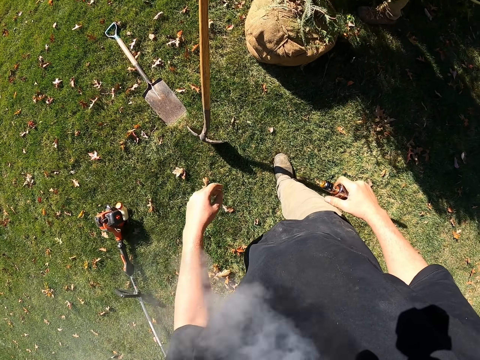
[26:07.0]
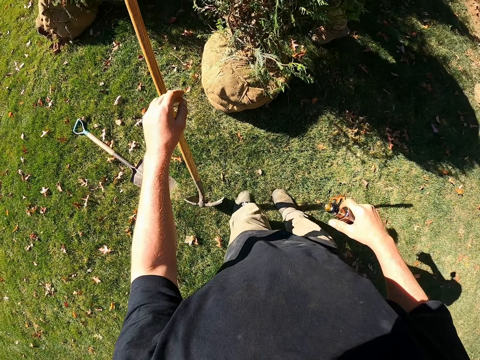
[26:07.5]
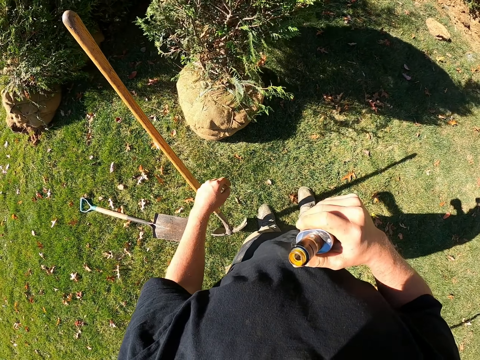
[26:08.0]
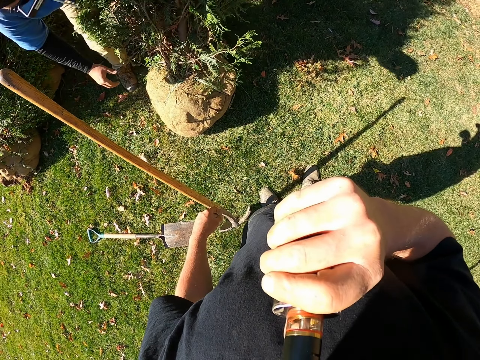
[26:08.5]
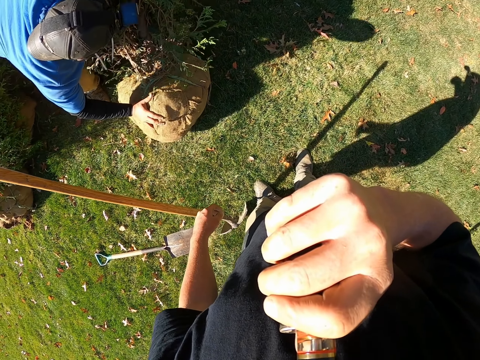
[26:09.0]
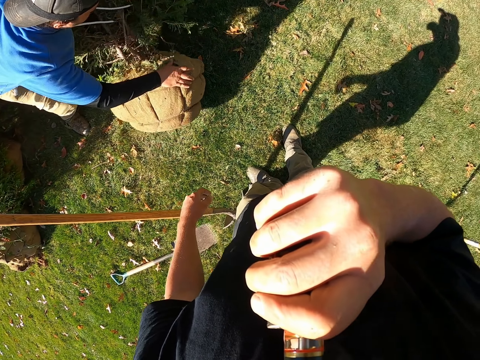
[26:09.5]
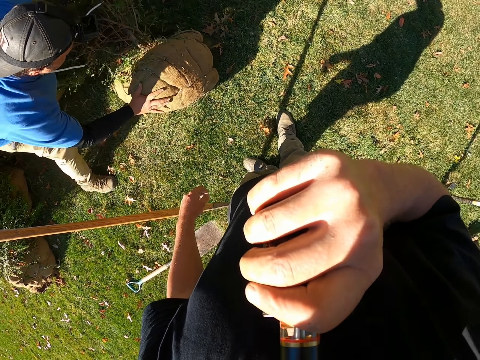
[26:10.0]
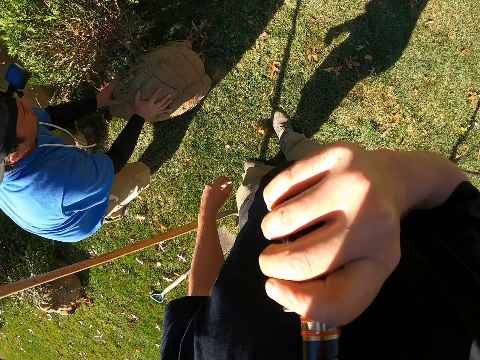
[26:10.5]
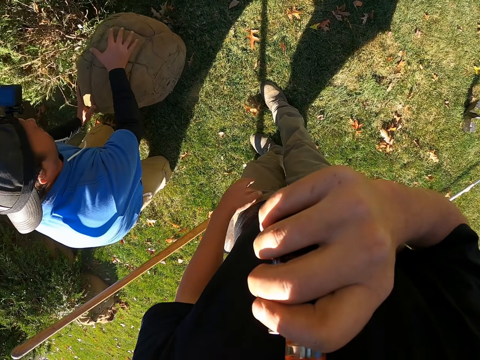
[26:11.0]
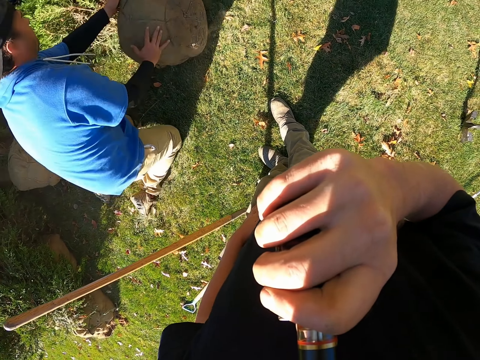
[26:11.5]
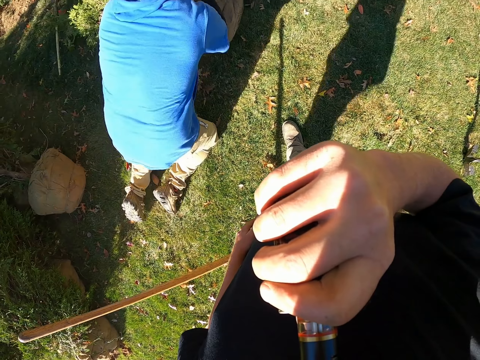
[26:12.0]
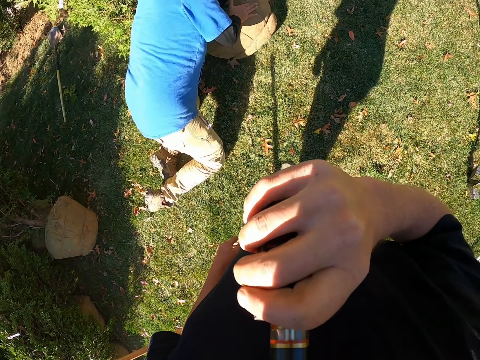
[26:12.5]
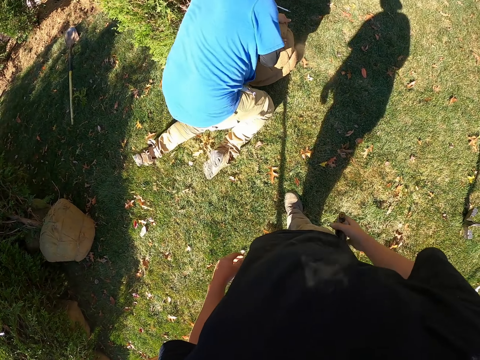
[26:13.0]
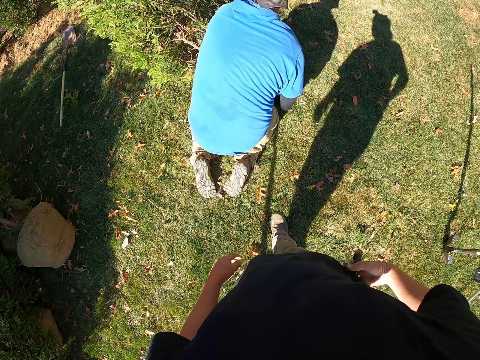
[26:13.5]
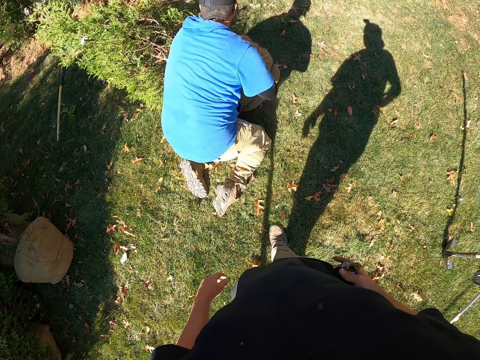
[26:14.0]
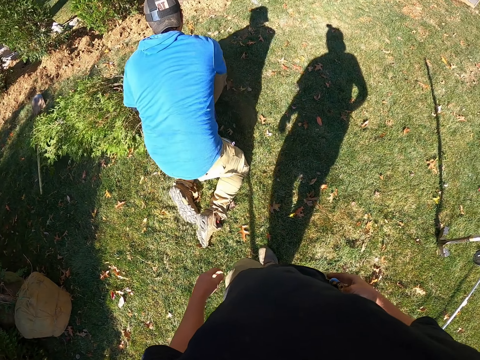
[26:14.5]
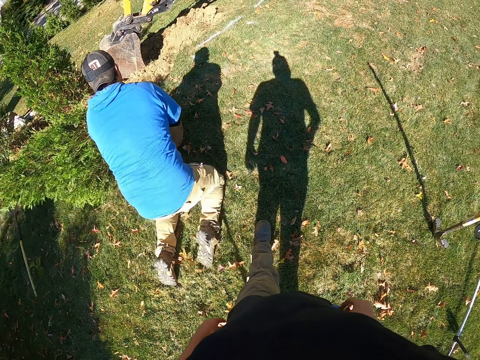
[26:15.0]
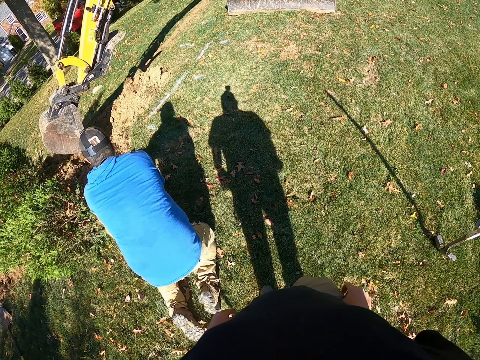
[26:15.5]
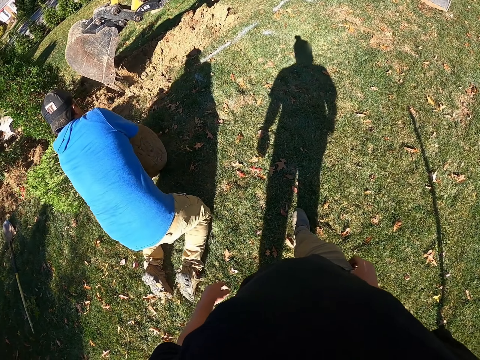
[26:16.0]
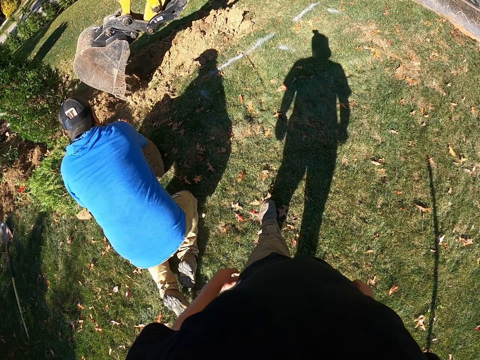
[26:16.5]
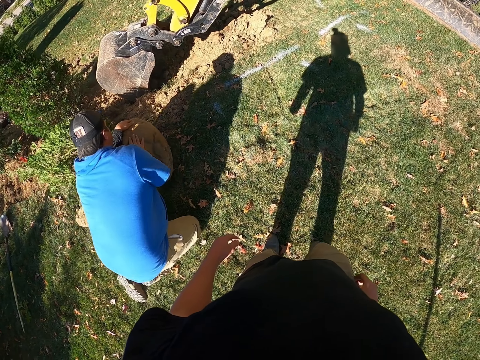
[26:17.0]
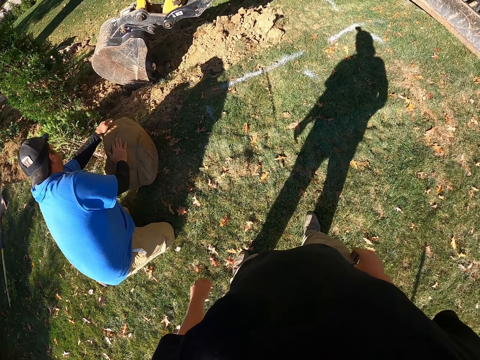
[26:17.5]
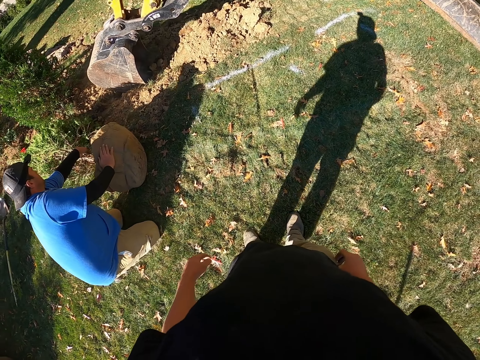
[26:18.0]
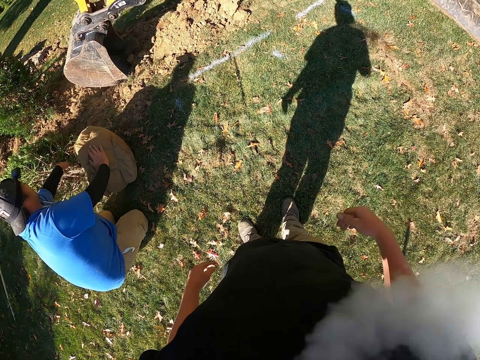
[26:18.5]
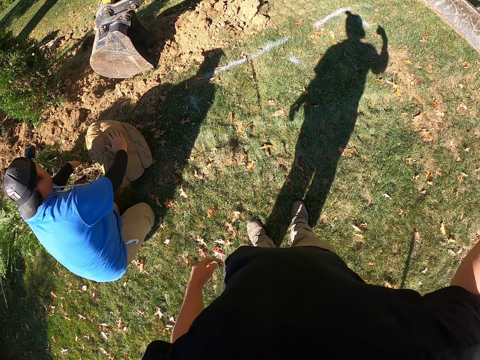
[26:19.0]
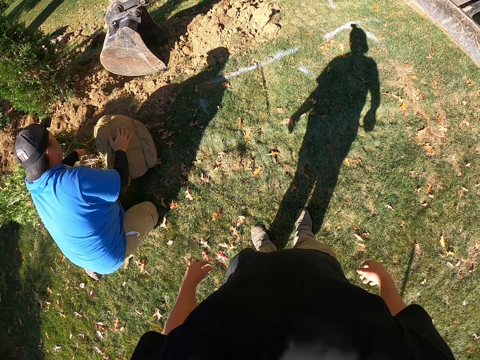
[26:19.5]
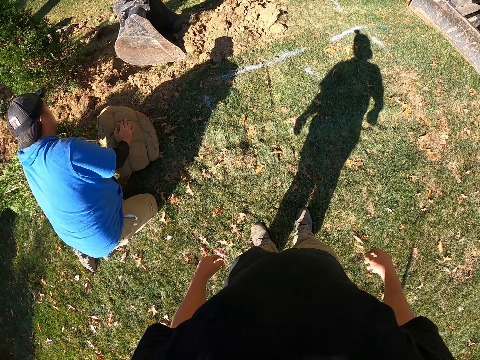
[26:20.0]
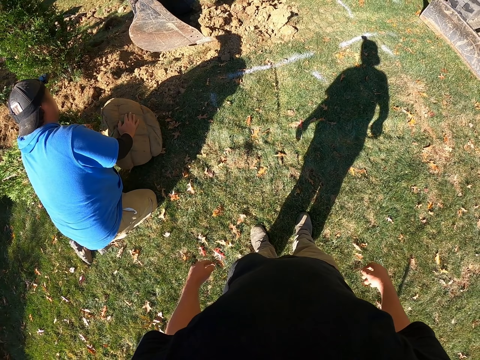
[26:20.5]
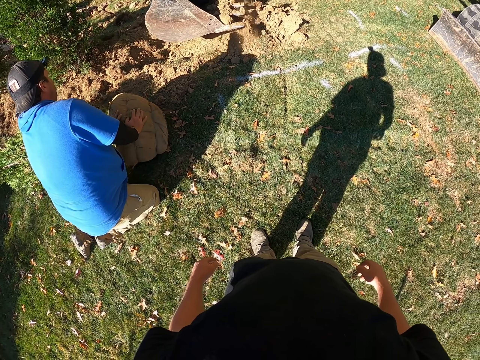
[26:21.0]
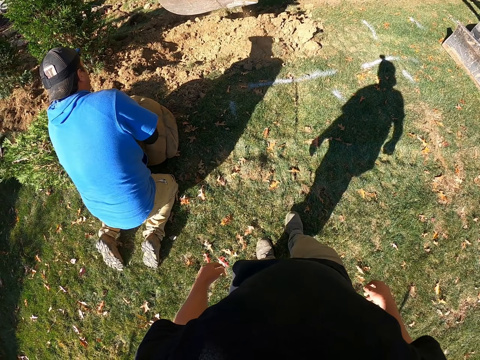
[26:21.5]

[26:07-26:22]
A man rolls the plantation. The camera wearer lifts a hand up. They lift a bottle up. They smoke. They return the vape in the pocket. They move the bottle down. They put the bottle in the pocket. They kneel down. They walk. They lift a hand up. They smoke out. They move the hand down.

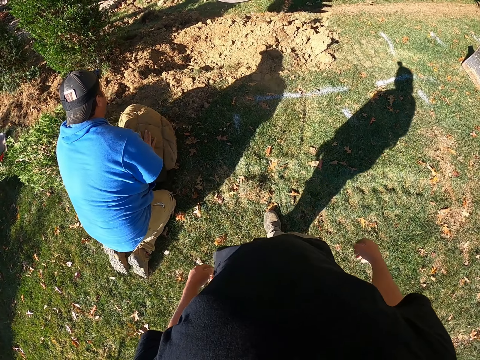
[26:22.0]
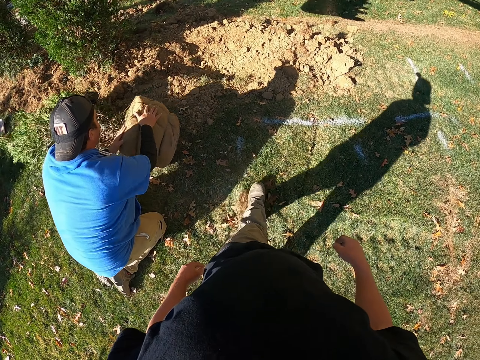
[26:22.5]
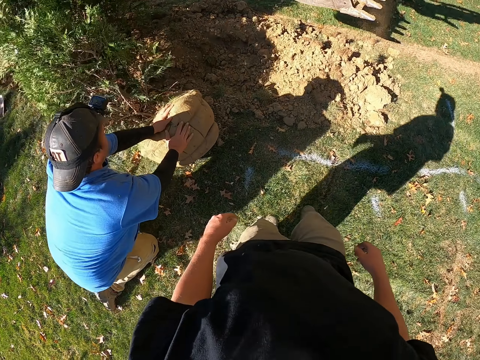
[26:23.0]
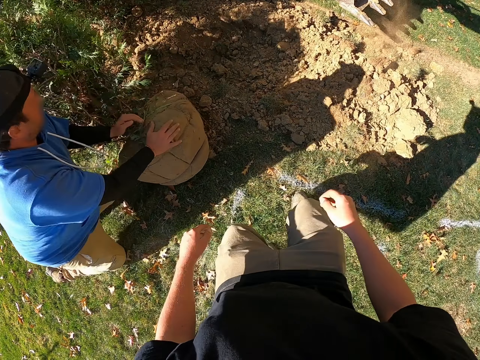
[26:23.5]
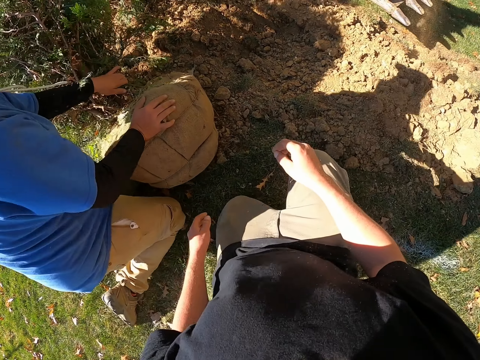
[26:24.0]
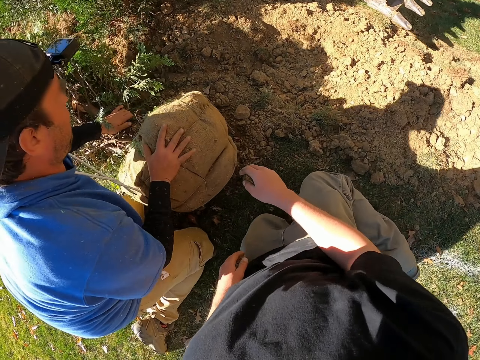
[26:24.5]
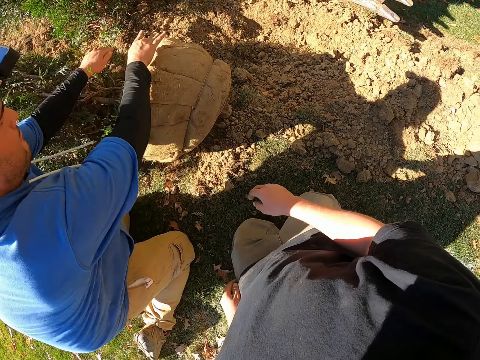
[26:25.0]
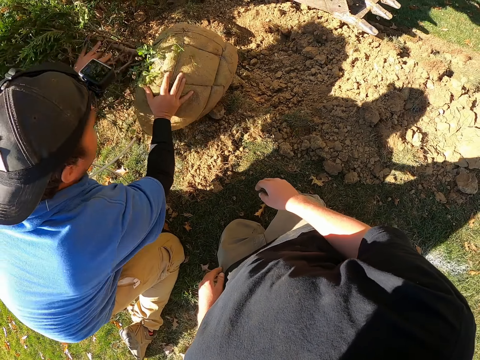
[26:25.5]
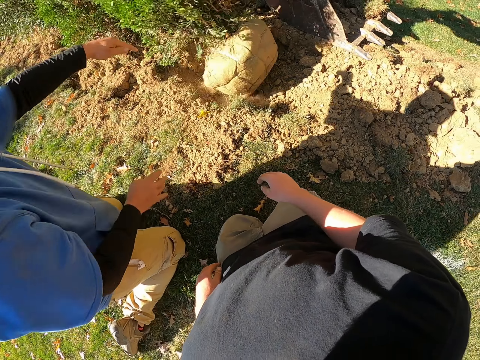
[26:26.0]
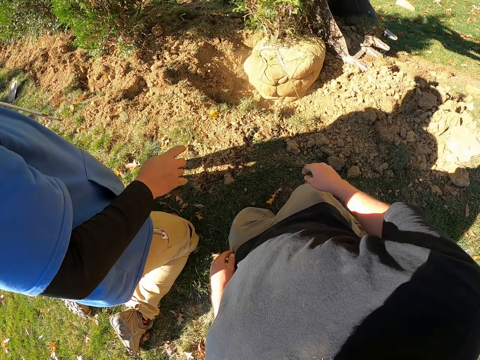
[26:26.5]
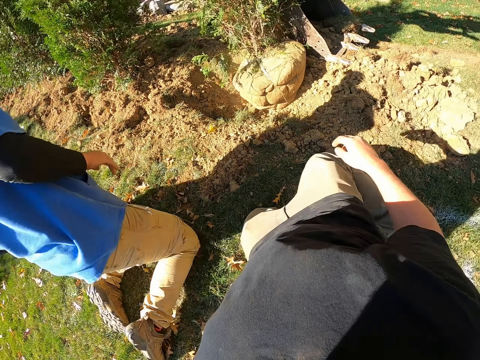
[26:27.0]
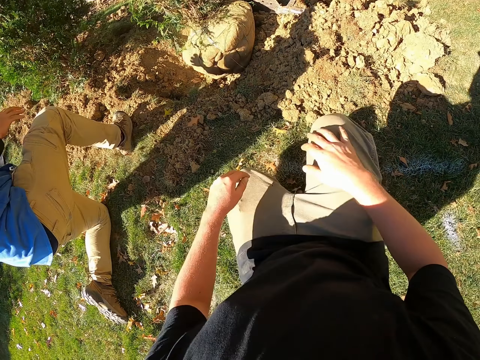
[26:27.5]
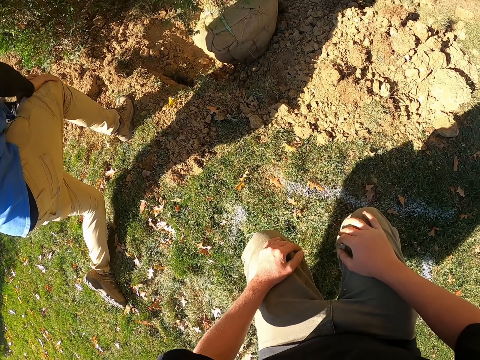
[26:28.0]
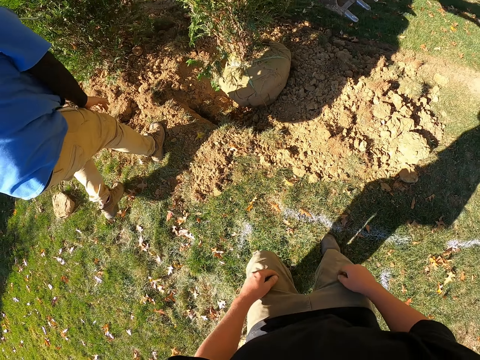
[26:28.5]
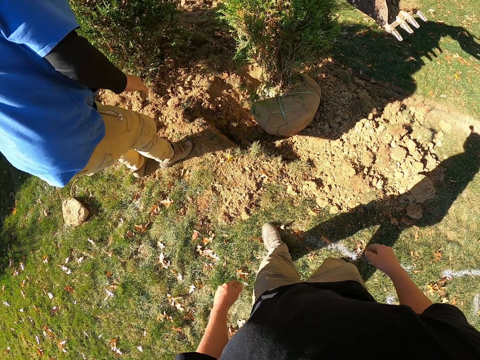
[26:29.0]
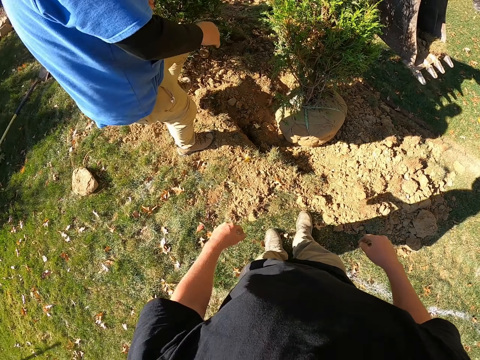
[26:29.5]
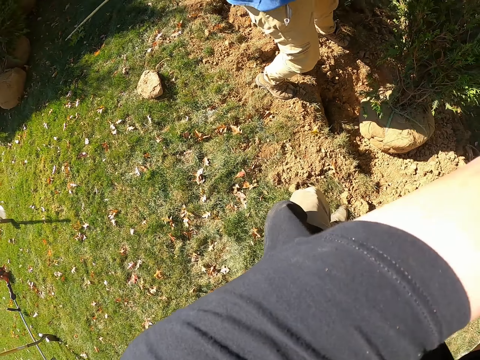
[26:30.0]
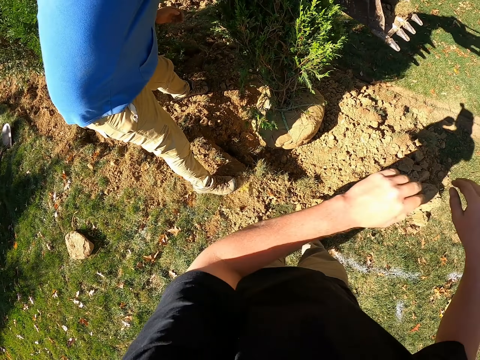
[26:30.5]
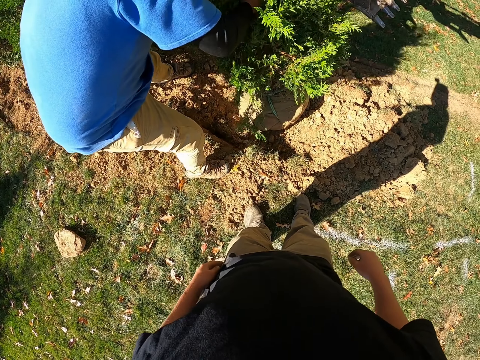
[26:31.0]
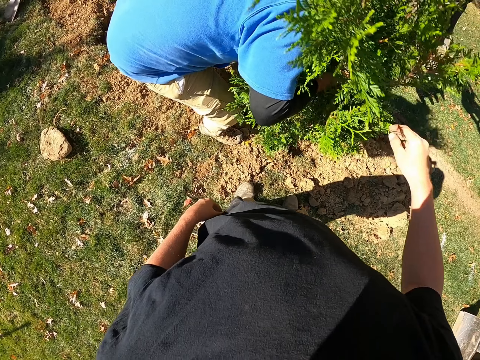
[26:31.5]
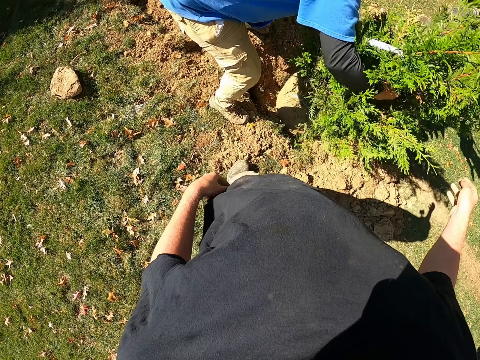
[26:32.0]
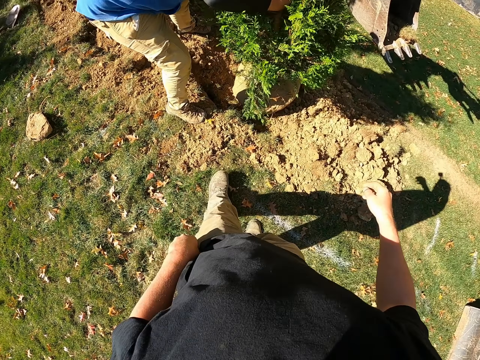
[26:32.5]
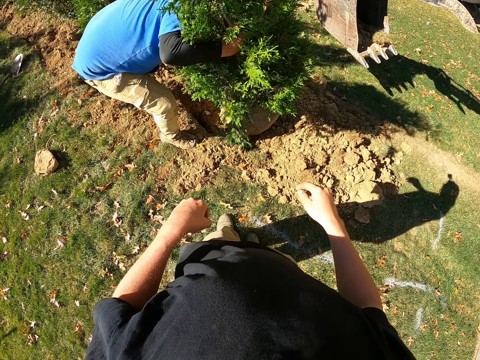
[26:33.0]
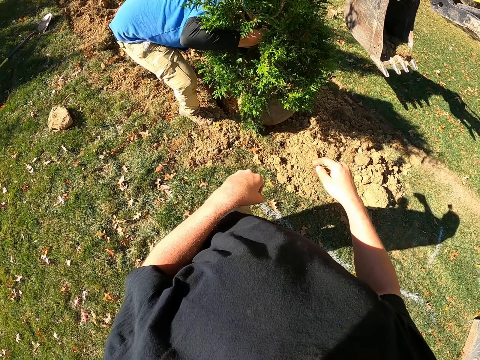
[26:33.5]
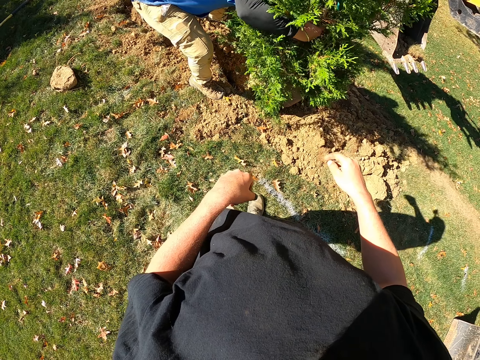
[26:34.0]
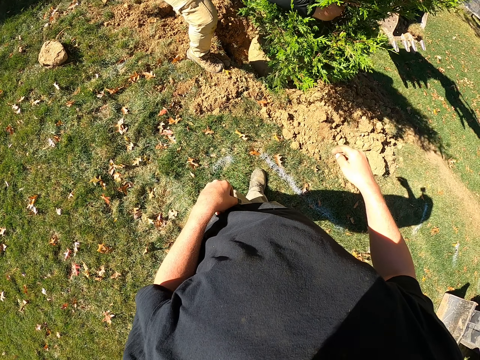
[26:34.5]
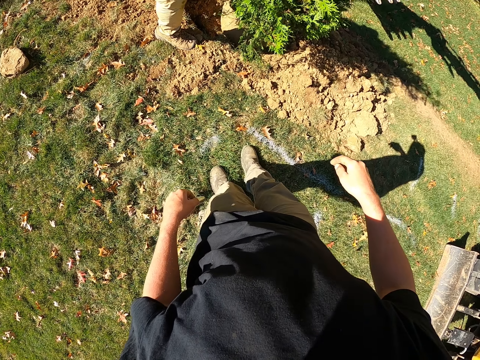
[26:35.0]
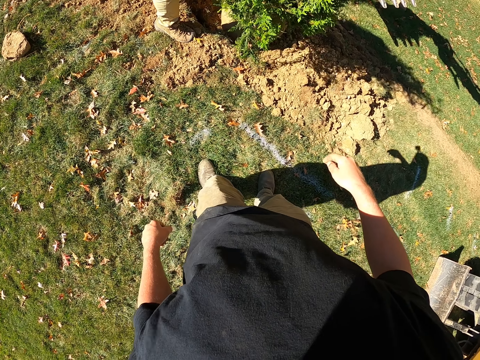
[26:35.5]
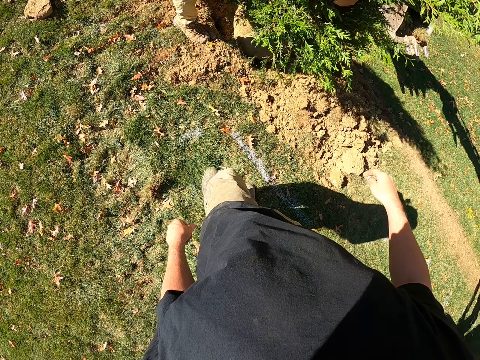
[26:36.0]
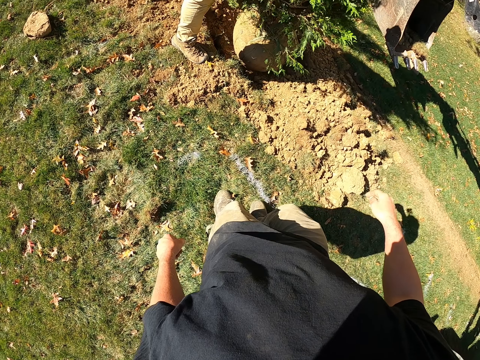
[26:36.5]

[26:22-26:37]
The camera wearer walks and kneels down. A man pushes the plantation and stands up. The camera wearer holds the knee and stands up. They walk. They lift hands up. They move the hands down. The man adjusts the plantation. The camera wearer holds the tree. They lift a hand up. They move the hand back. They pull a knife from the pocket. They look around.
